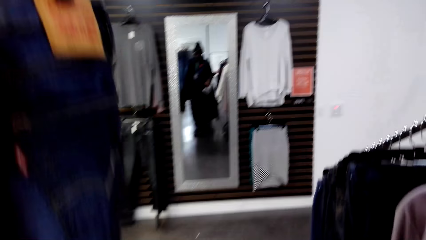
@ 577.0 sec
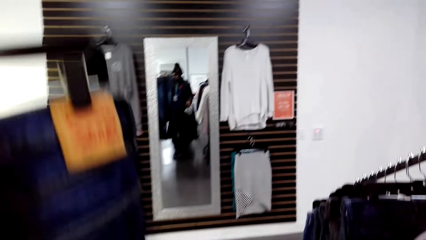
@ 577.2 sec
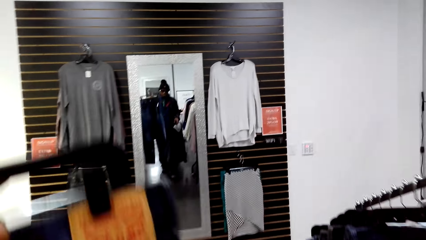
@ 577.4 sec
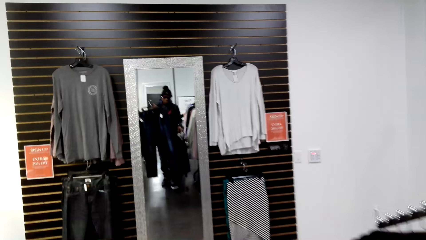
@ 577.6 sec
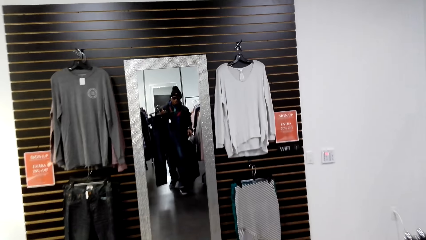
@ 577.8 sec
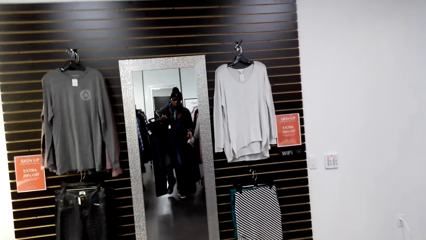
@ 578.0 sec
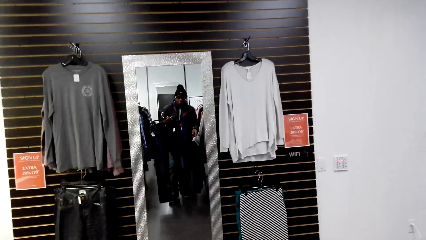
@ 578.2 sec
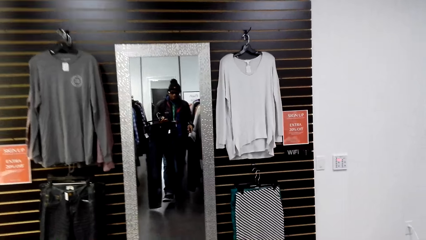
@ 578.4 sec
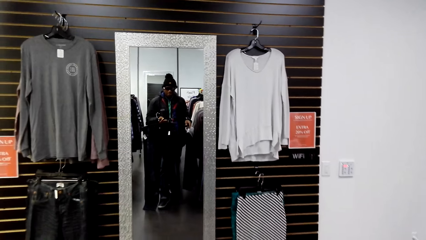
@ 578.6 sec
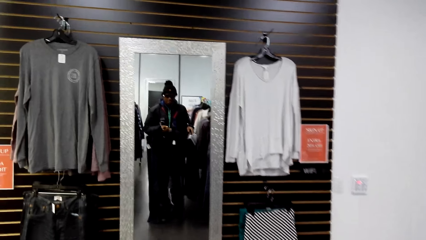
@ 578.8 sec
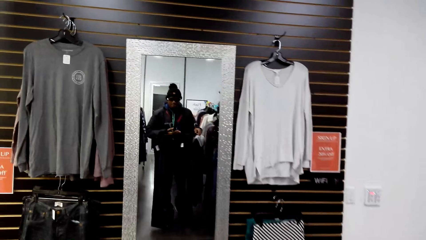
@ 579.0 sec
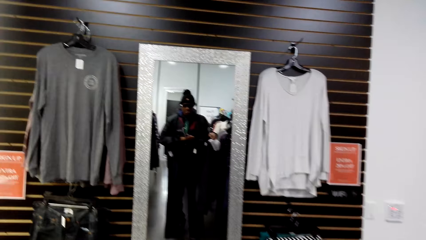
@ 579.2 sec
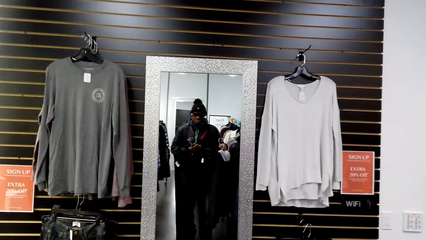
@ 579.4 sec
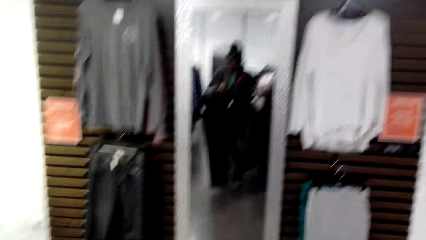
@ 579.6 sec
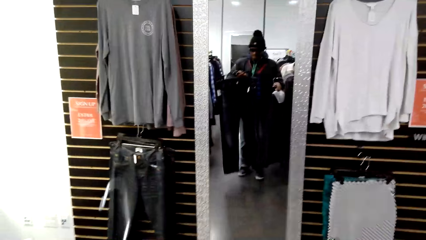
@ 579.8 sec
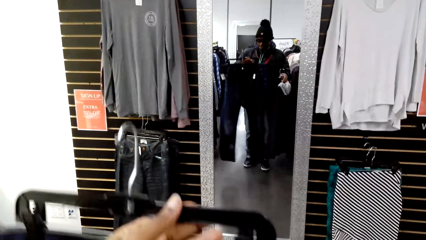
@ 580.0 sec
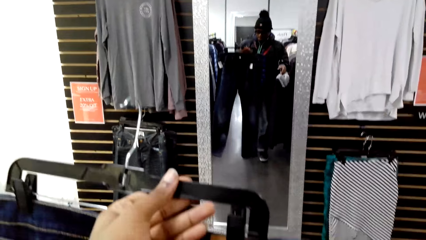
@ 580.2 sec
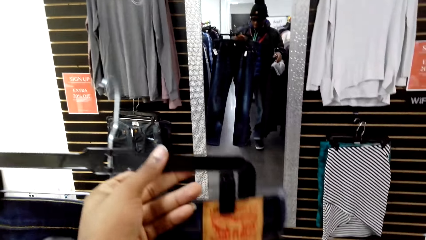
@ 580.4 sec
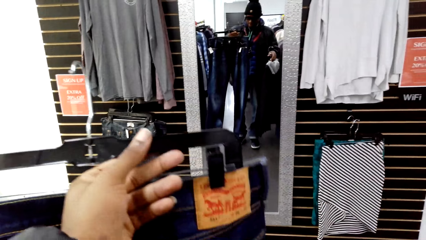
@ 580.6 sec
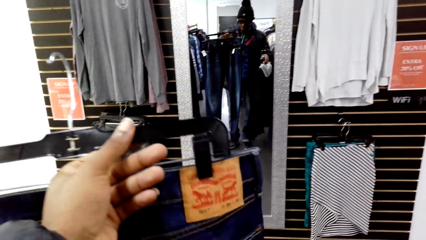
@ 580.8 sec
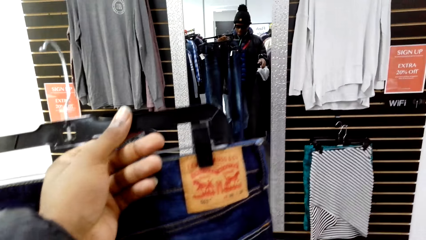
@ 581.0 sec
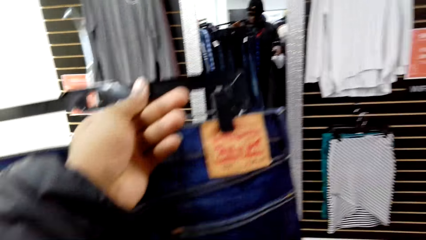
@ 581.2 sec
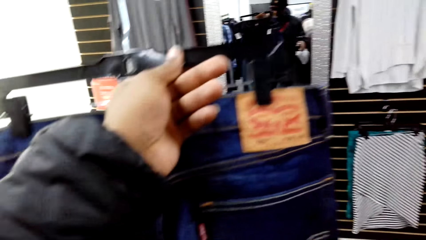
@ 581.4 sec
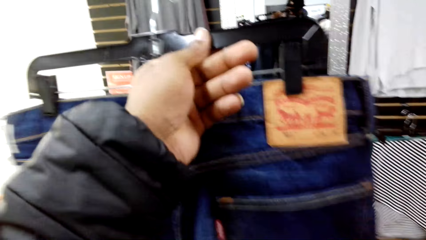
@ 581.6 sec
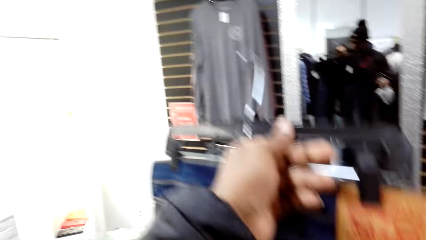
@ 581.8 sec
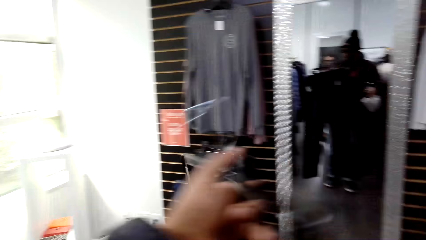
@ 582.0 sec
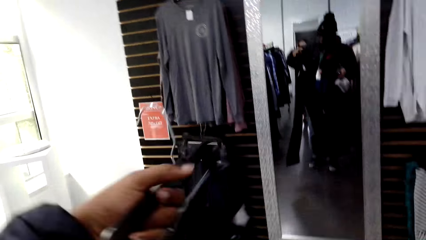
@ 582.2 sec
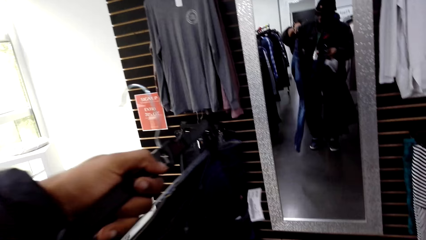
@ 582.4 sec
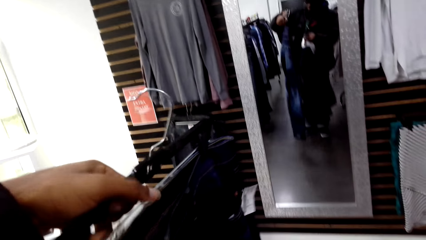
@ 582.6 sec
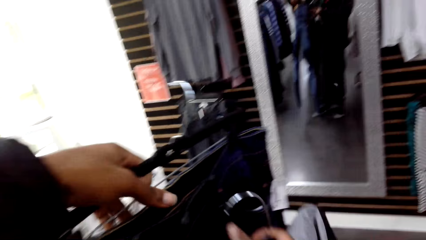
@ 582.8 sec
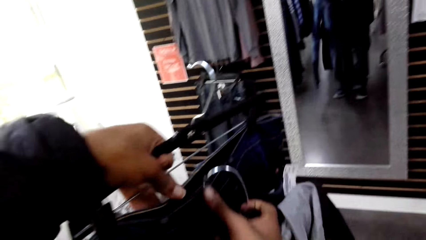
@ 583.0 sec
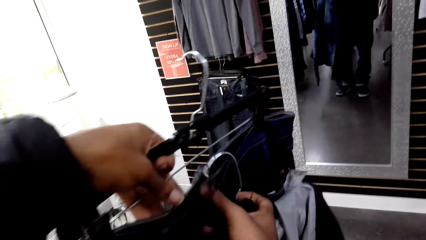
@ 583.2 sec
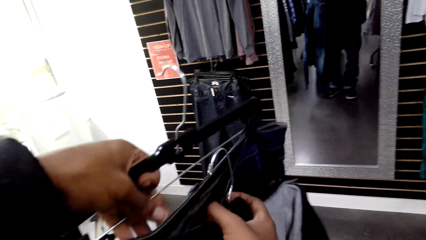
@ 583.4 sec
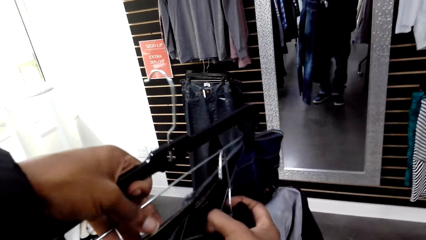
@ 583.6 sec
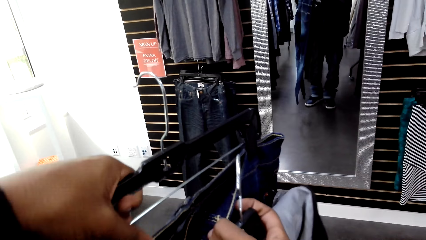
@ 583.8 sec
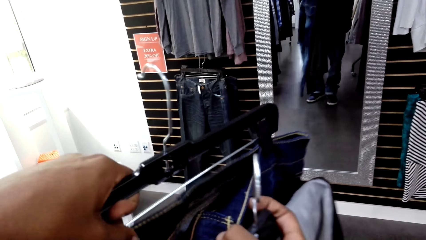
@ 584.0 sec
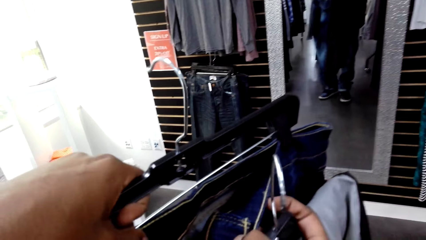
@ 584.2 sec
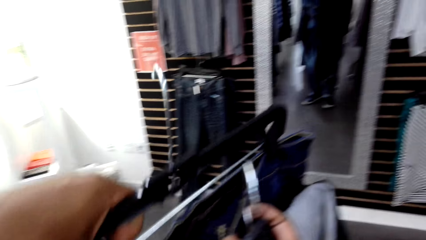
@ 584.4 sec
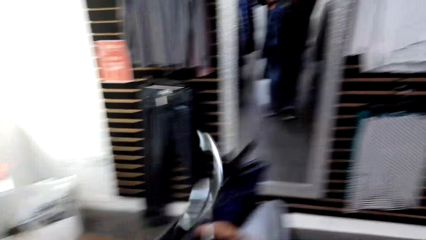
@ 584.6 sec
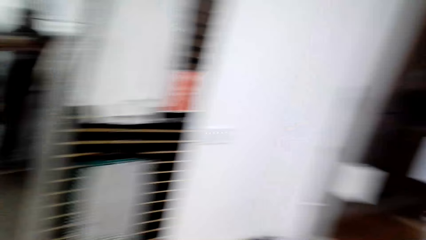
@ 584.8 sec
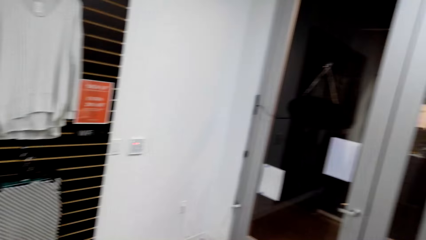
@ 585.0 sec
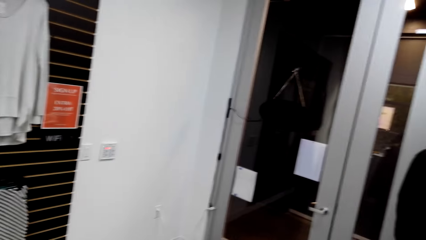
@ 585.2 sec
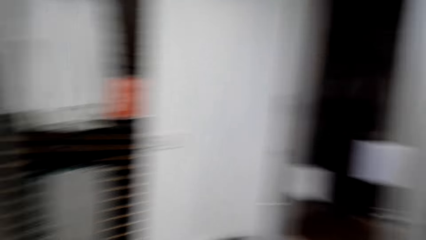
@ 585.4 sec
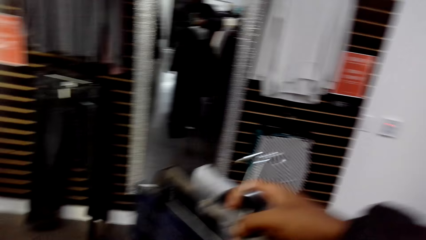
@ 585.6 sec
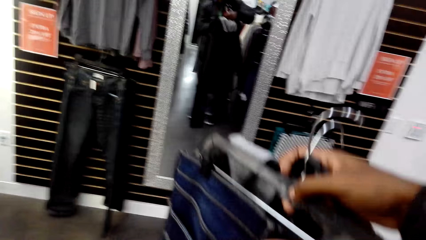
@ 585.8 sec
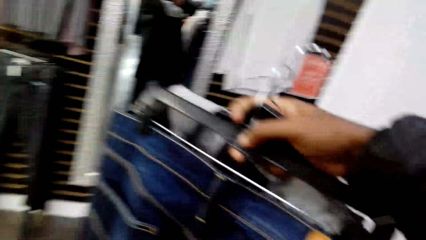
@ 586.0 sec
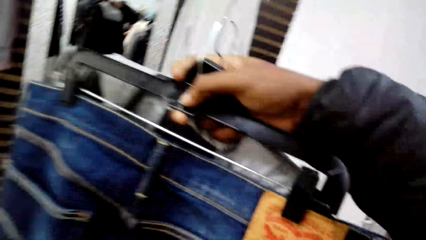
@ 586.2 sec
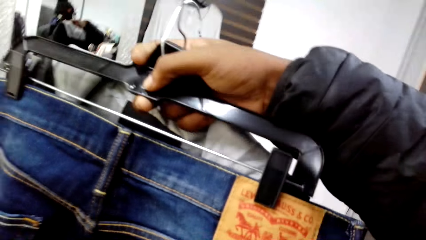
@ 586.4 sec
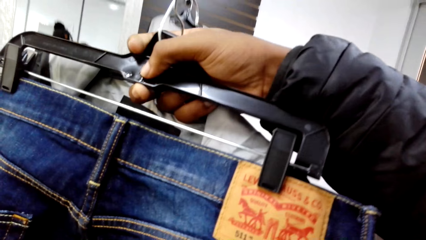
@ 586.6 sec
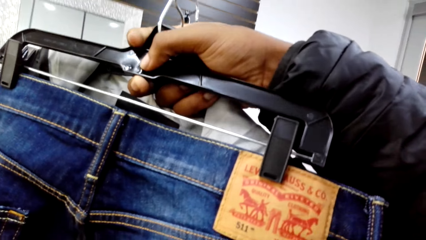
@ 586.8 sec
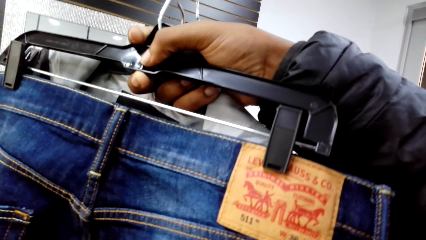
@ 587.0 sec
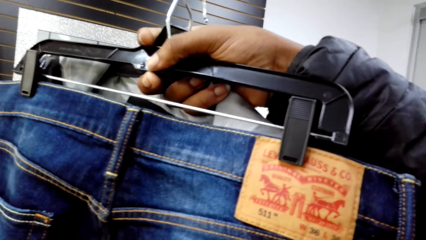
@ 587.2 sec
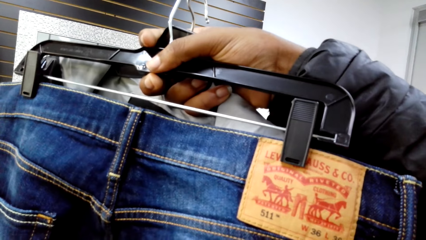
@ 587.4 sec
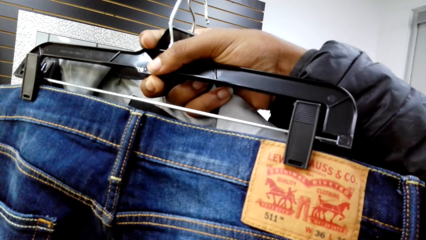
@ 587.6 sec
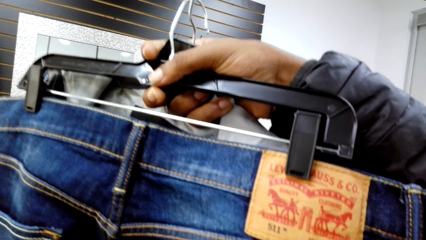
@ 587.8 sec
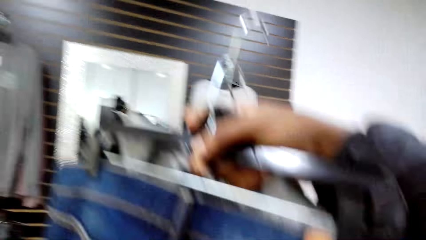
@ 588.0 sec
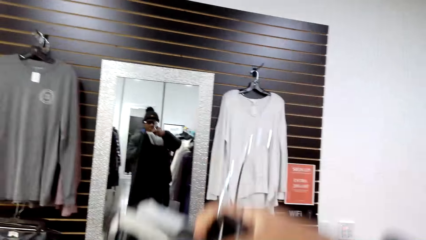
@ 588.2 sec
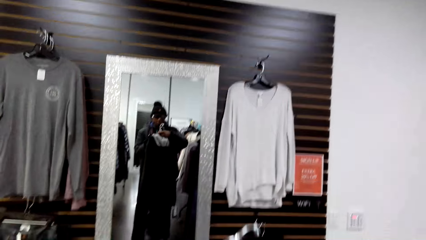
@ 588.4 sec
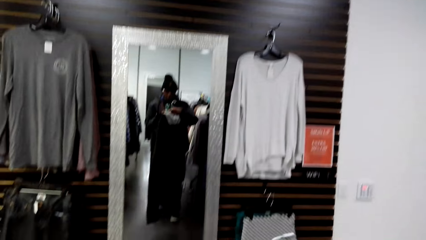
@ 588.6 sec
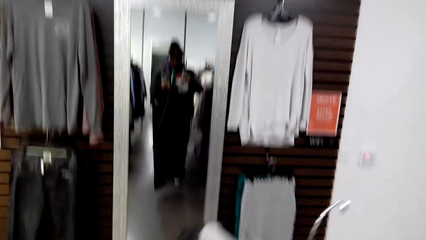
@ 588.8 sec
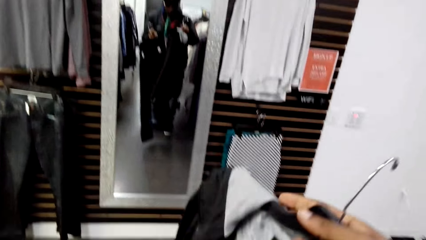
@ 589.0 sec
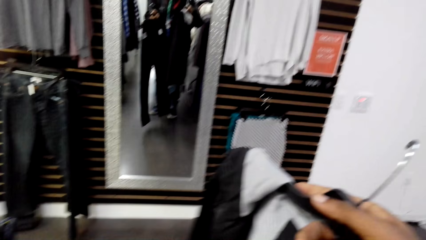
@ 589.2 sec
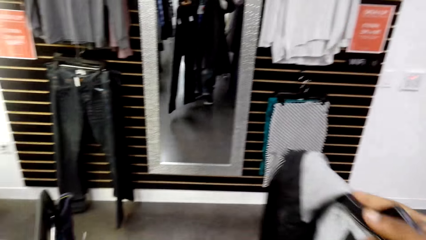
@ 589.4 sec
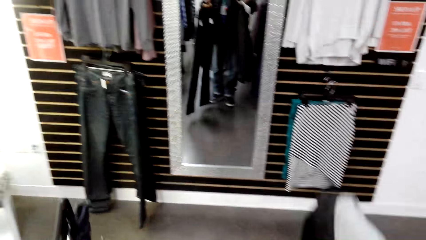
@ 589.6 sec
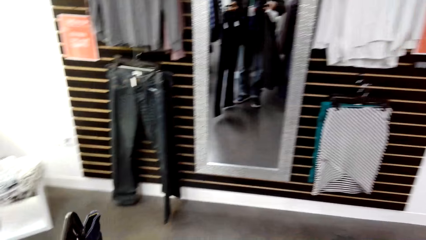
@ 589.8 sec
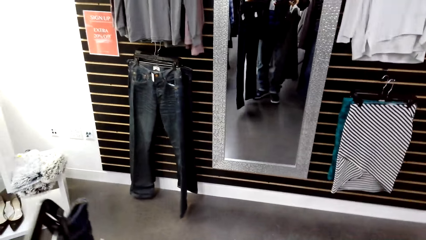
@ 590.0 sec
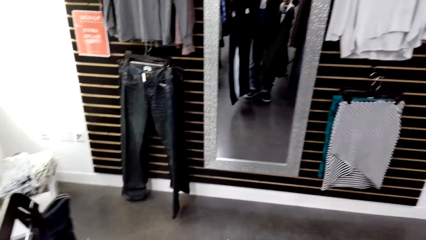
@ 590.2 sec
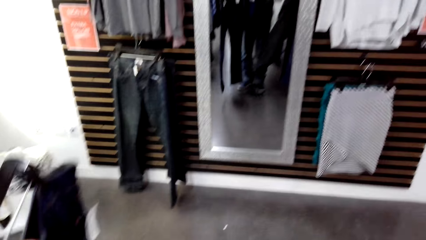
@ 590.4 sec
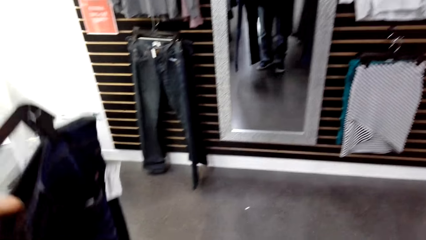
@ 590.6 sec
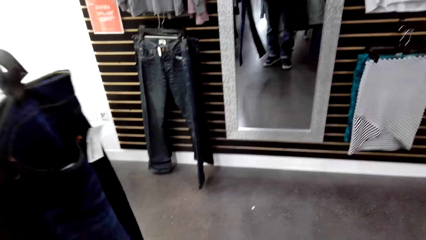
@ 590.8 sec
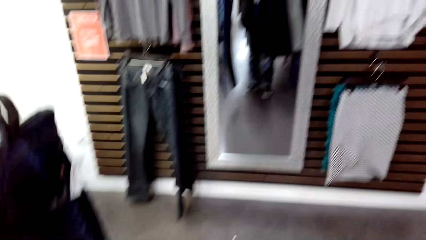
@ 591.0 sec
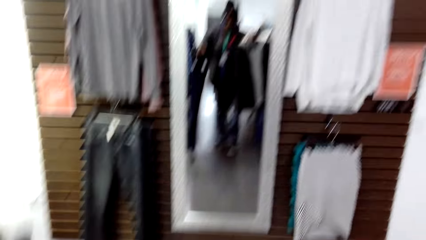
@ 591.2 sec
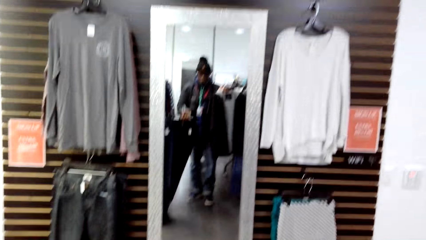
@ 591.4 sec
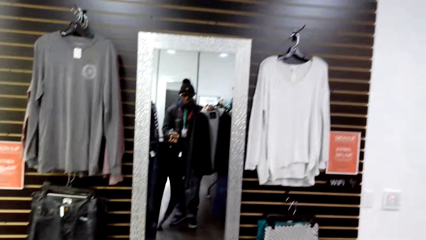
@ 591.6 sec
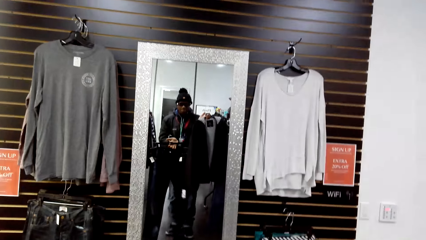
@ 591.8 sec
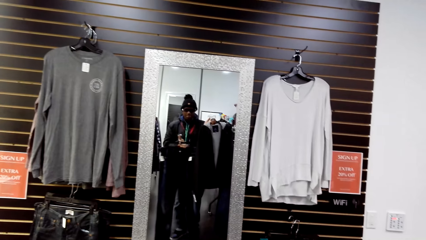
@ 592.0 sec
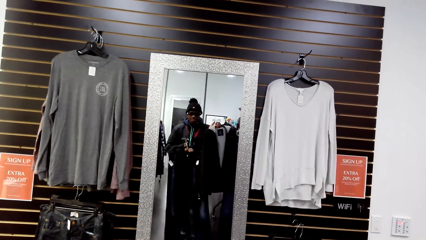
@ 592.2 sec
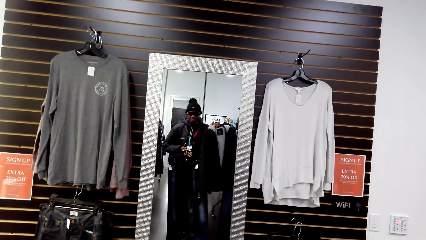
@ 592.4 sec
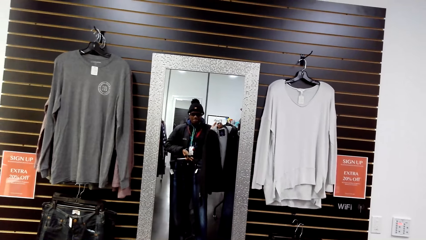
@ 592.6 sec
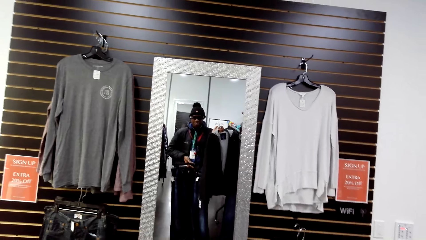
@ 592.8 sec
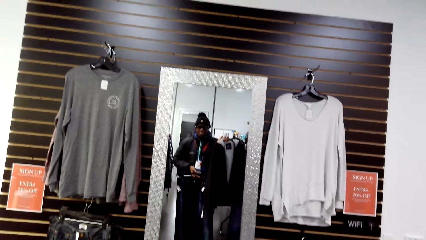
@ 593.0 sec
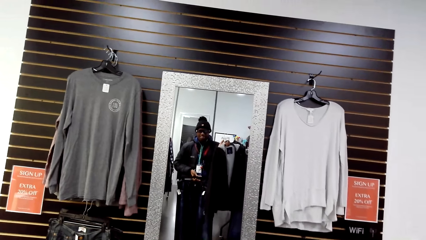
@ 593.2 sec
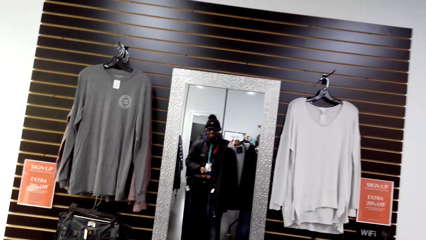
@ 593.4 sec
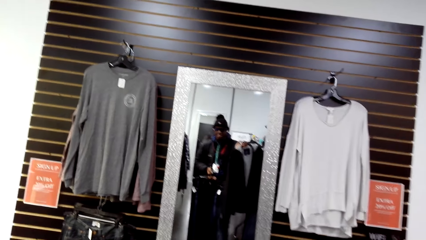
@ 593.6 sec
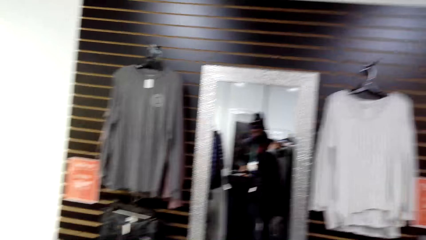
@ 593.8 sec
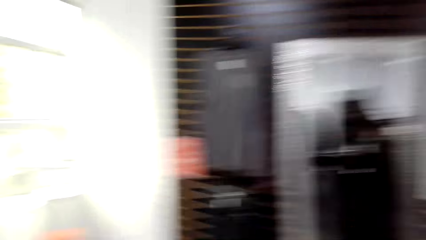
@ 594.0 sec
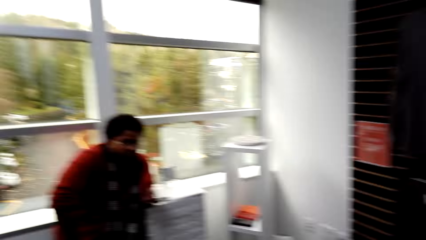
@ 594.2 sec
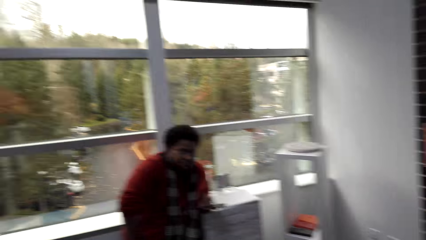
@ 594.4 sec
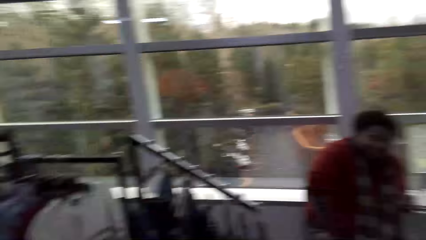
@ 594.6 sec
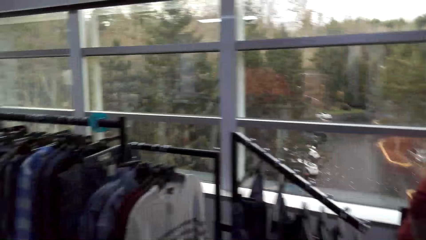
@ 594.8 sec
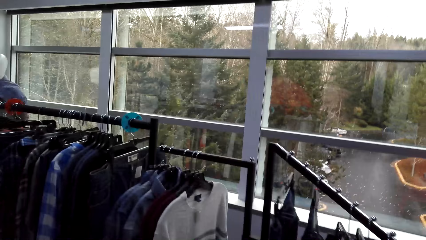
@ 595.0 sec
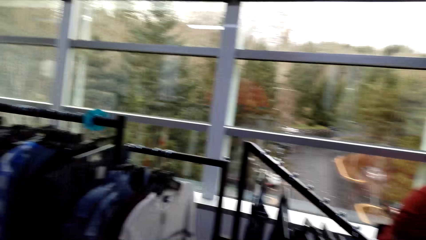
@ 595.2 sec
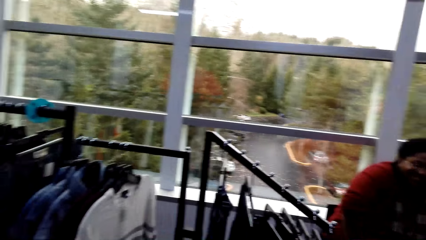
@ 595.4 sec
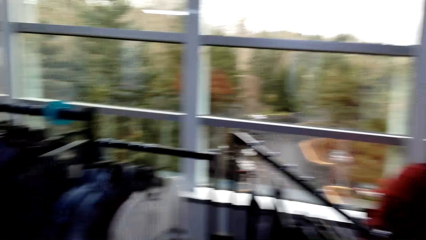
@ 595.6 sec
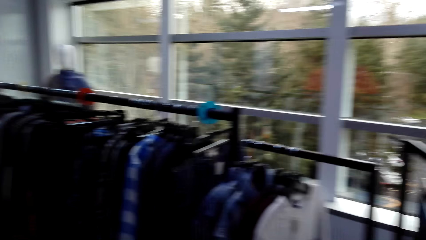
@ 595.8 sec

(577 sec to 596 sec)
The camera wearer stands in front of the mirror. He turns the jeans. He checks the cloth. He lifts the jeans. He measures the jeans on his body. He looks at the cloth on the mirror. He hangs the jeans on the hanger stand.
